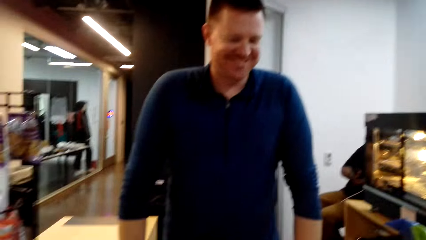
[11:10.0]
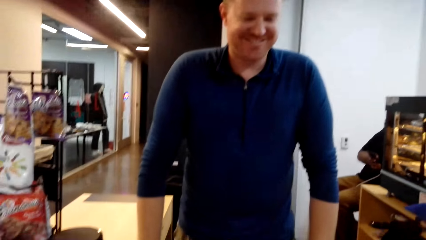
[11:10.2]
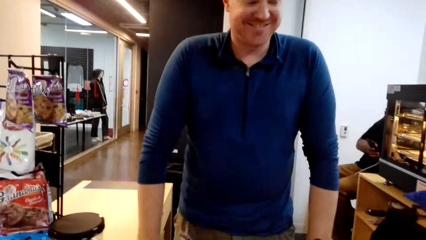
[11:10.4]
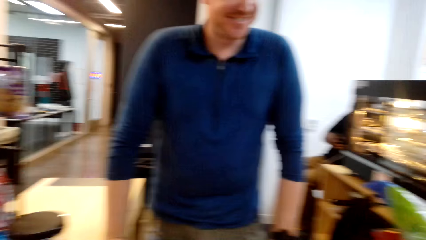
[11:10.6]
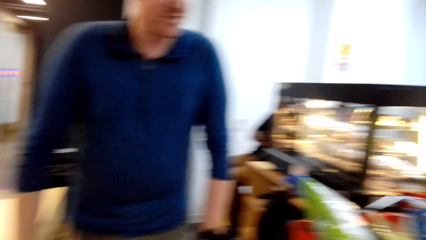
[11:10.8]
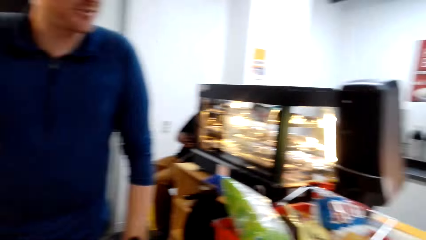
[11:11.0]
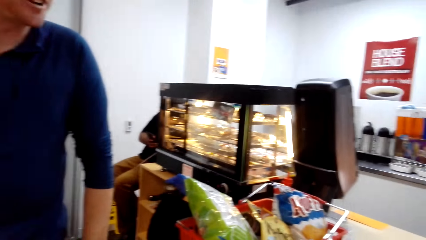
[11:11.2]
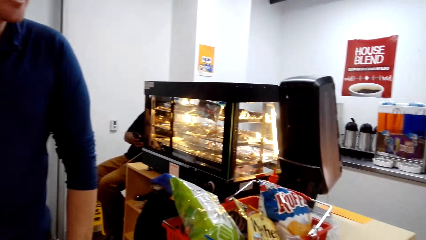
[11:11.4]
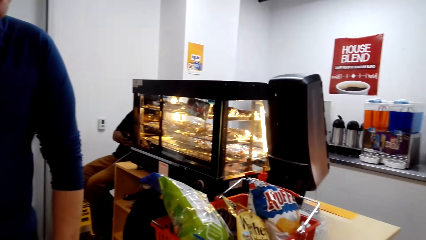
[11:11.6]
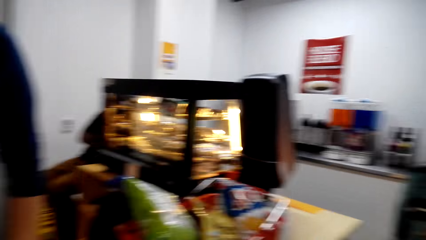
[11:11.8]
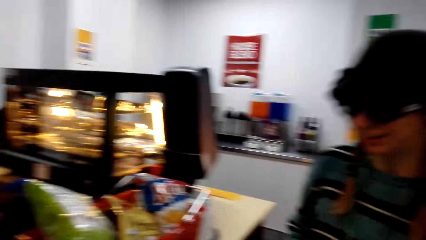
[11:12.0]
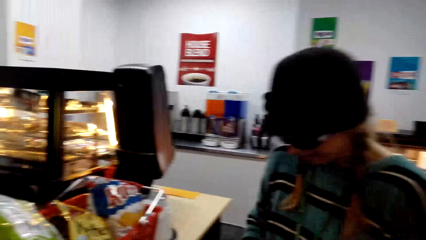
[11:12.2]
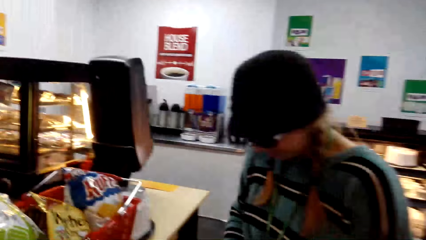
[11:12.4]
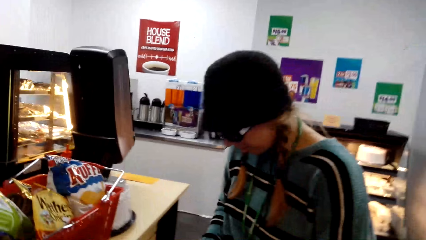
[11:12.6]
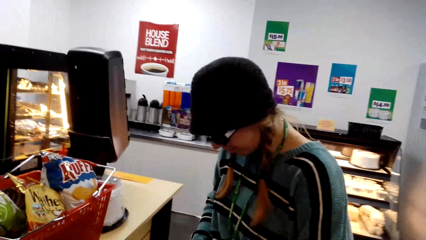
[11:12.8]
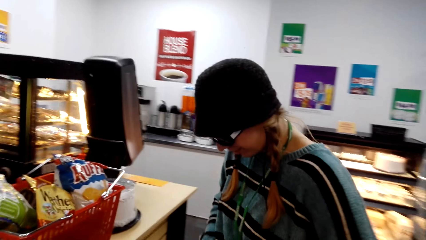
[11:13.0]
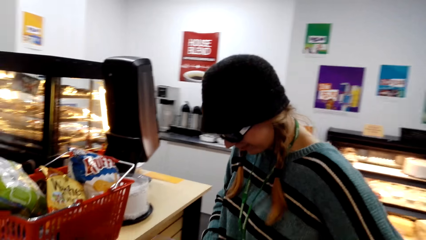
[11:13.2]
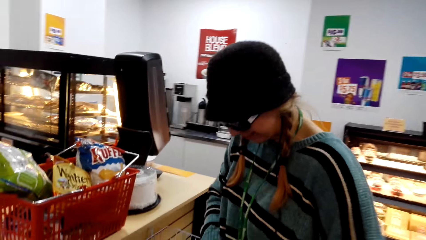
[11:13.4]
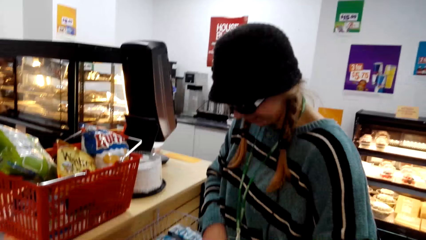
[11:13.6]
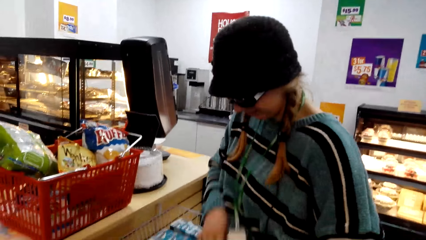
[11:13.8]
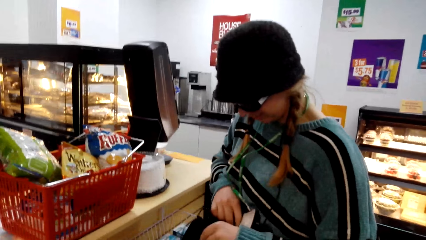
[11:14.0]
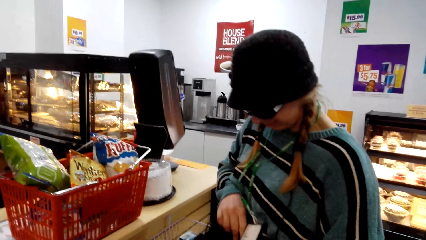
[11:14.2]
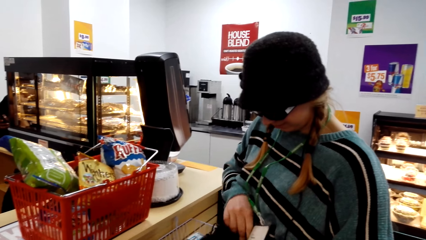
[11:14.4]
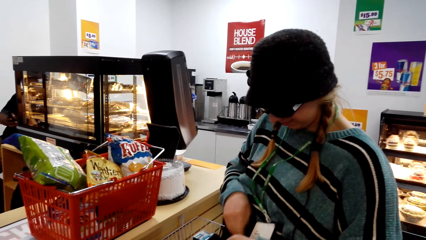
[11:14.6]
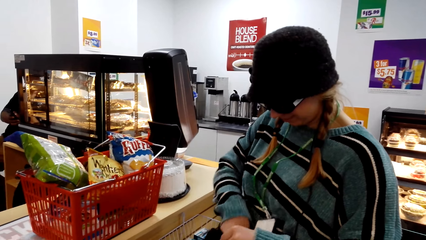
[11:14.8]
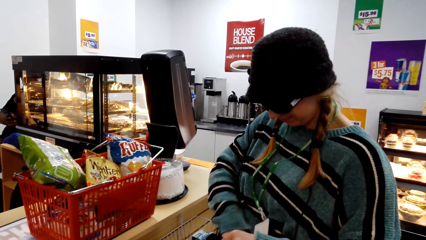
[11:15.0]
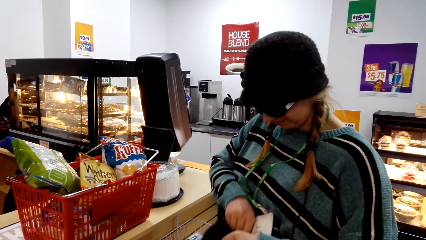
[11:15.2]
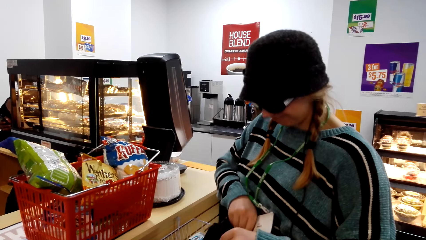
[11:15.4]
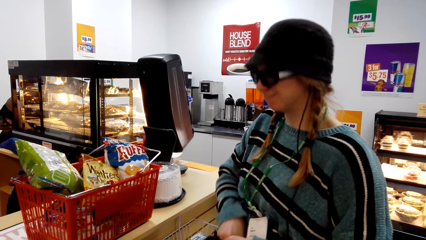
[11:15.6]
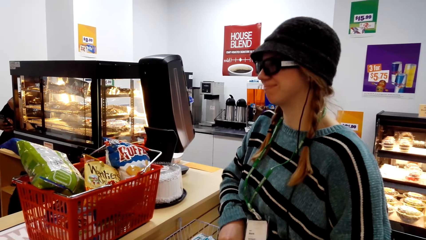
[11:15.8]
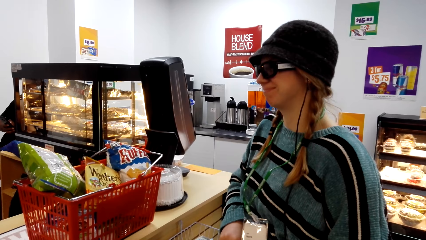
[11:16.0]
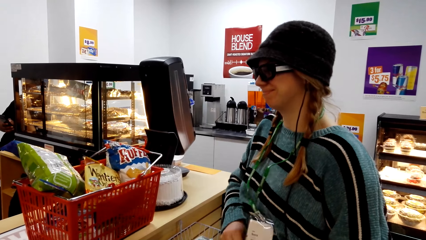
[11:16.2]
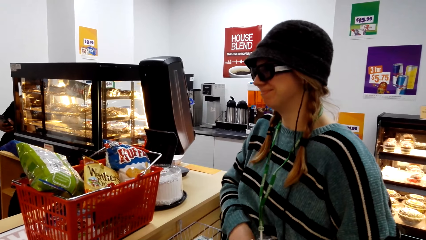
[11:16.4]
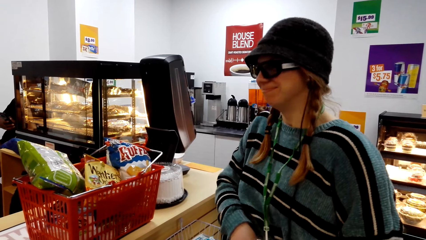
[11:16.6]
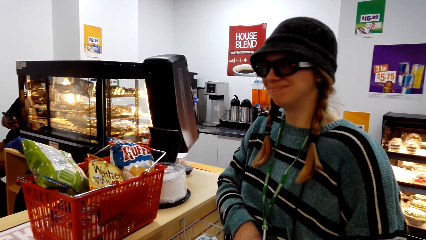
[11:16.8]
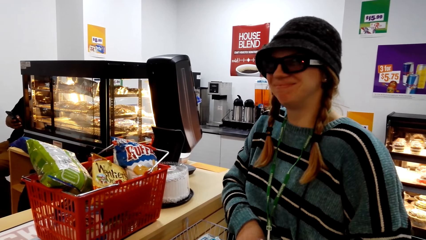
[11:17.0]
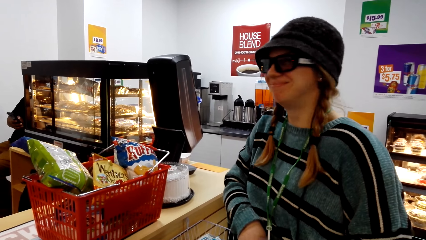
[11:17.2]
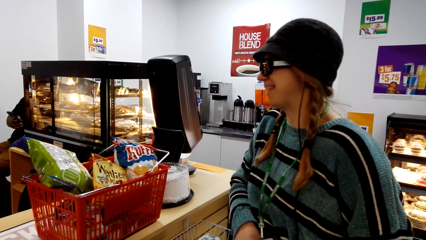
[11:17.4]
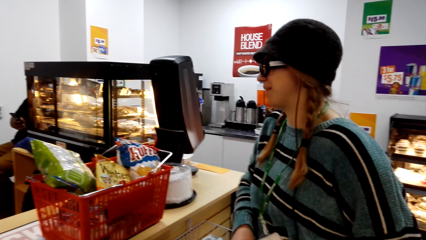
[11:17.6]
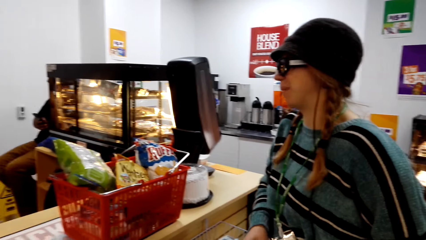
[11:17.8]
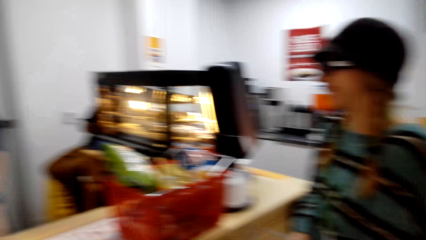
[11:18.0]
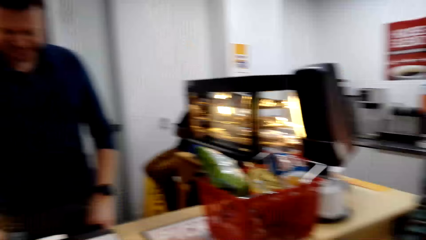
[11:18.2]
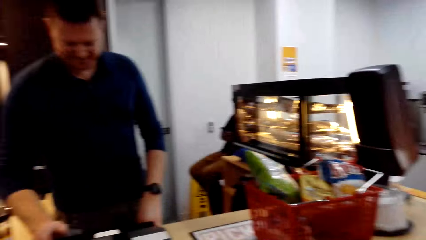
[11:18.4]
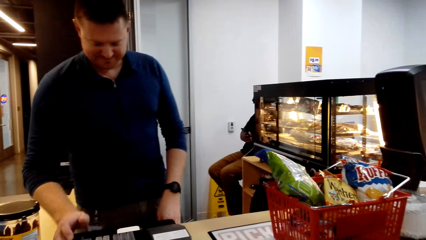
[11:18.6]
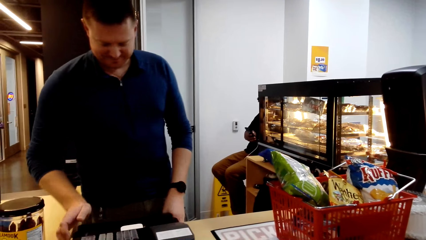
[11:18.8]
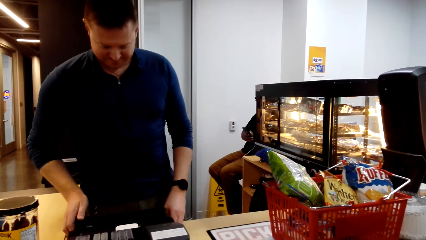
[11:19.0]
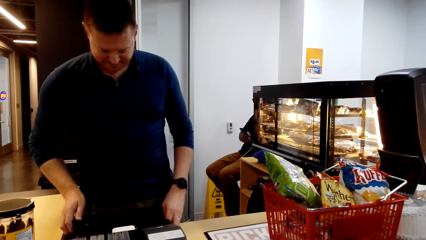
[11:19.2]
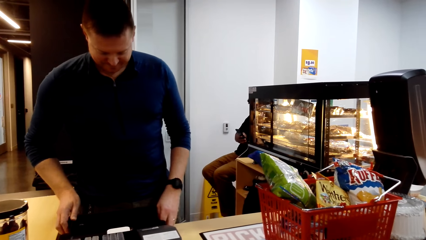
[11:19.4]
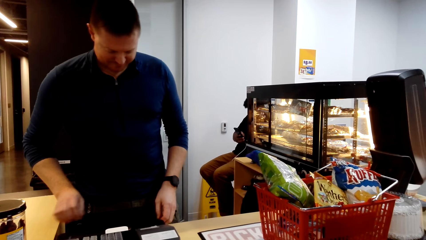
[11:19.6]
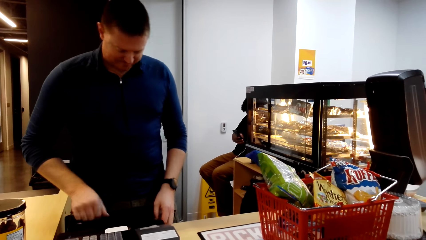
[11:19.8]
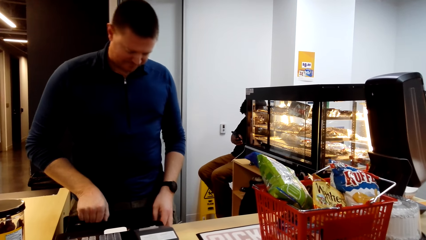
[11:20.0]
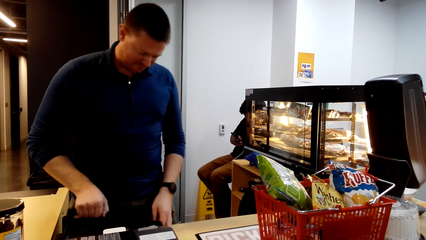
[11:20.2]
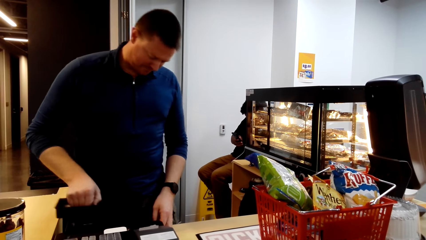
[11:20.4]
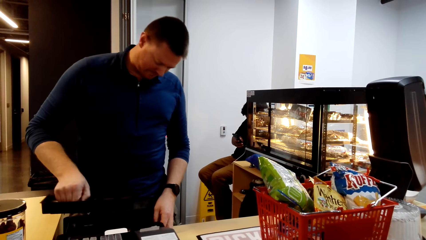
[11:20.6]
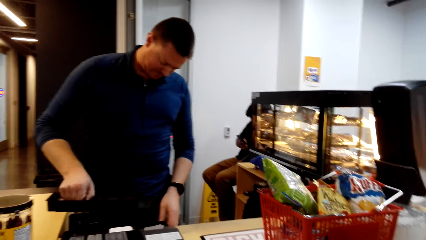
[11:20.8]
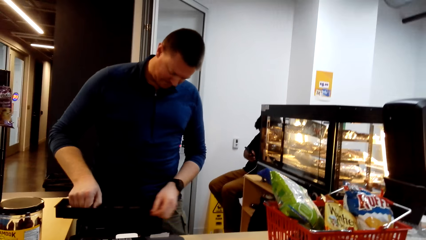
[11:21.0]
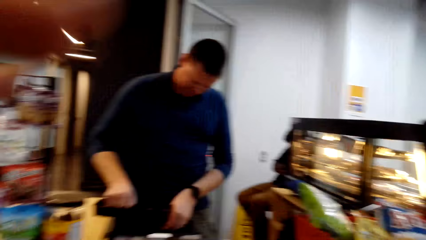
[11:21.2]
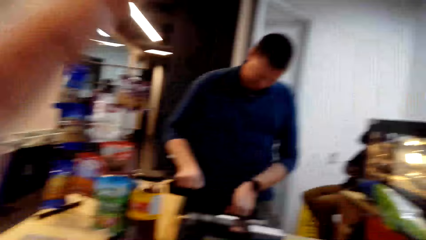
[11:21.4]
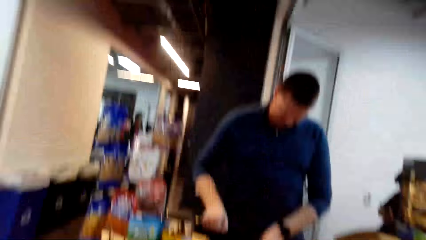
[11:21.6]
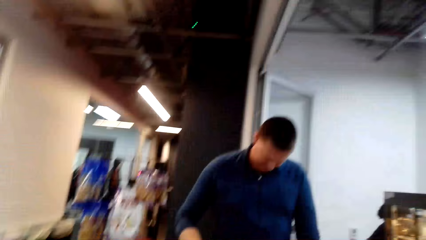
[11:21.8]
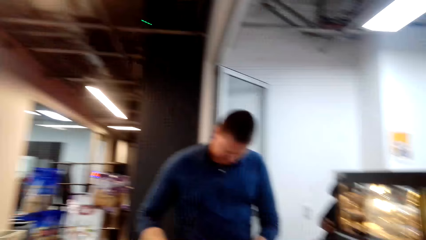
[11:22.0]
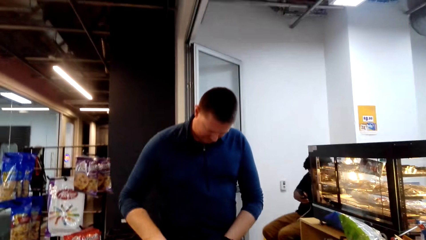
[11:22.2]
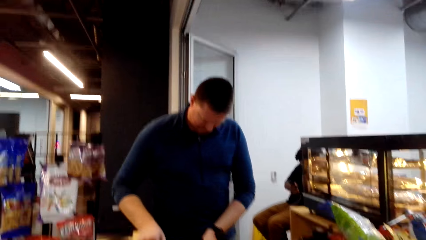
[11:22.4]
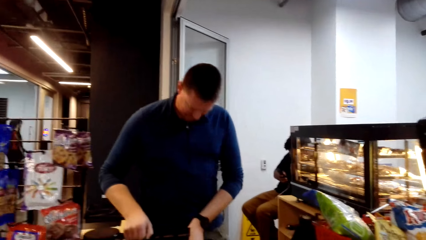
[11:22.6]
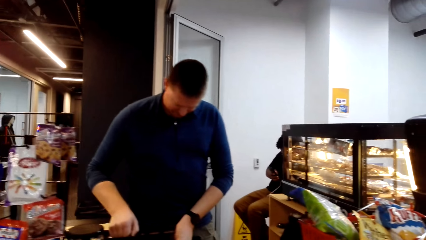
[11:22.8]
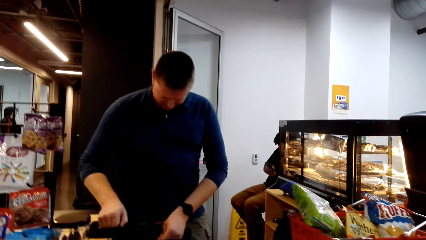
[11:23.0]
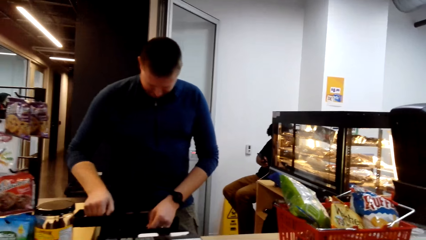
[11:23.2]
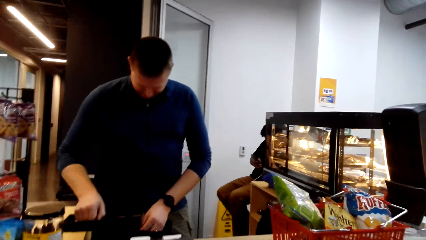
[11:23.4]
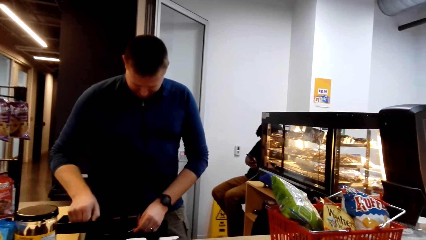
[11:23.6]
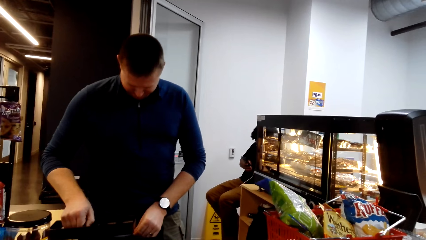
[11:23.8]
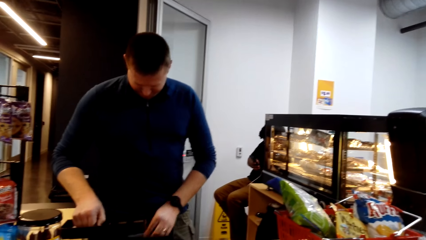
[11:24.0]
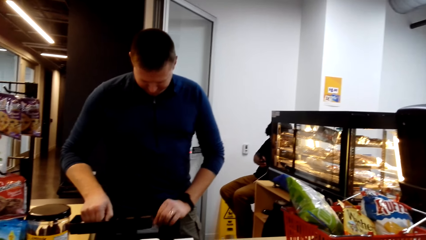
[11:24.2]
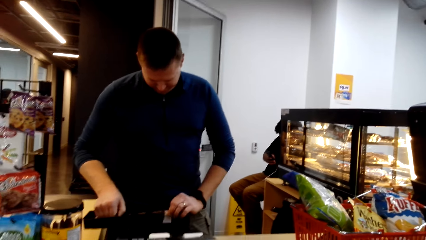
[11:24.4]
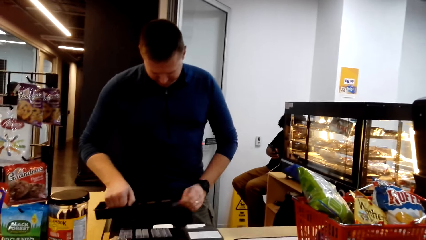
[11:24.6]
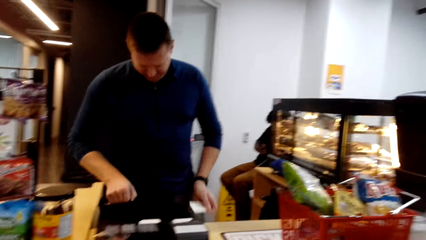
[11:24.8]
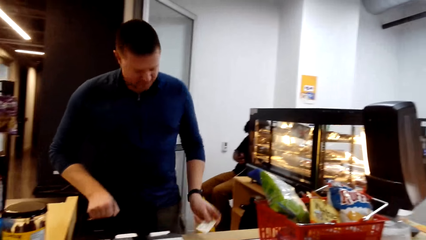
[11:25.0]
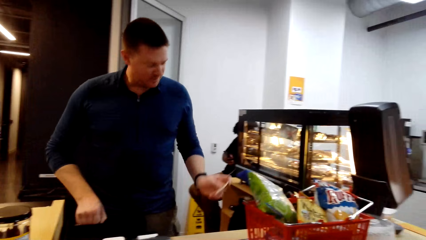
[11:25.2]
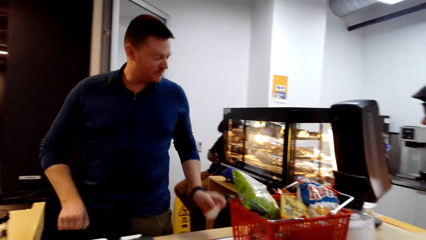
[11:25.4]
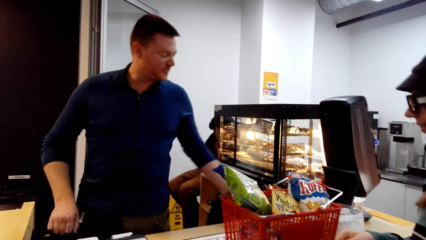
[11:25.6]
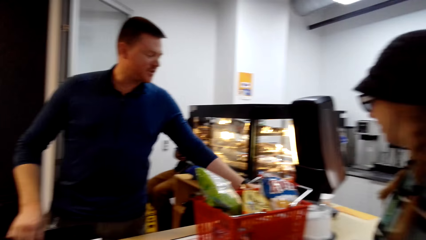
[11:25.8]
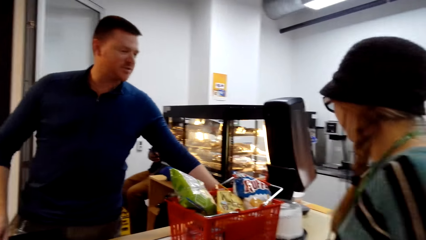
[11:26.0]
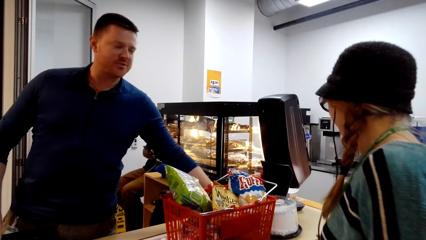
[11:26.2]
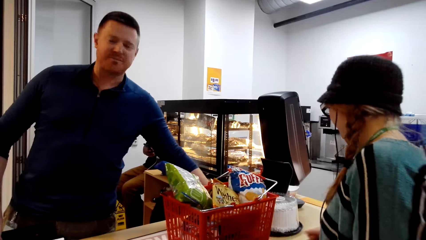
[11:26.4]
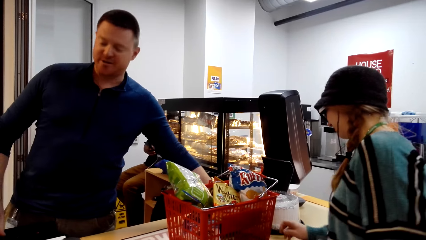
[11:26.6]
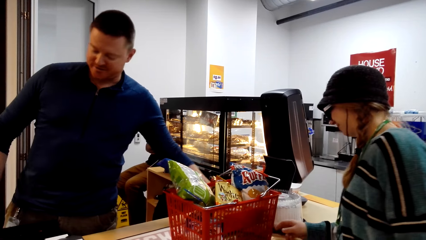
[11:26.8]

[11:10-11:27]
A man smiles. A woman searches for something in the bag. The woman converses. The man opens the drawer. The man opens the cashier box and takes the card.
